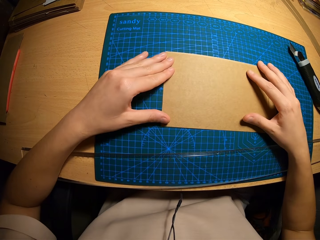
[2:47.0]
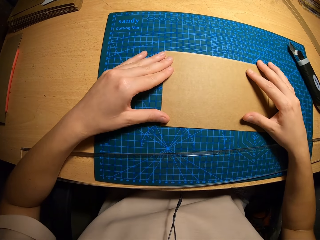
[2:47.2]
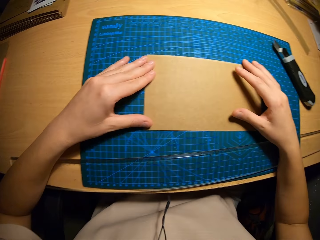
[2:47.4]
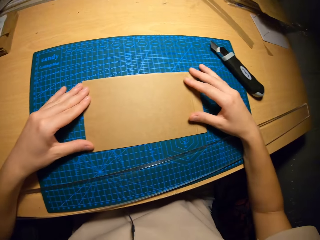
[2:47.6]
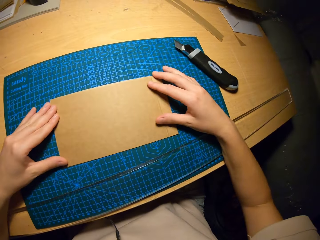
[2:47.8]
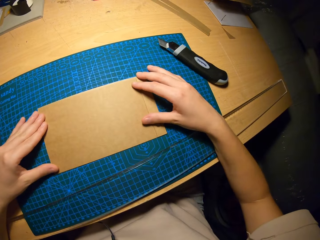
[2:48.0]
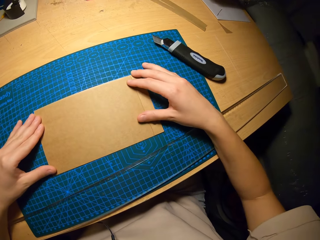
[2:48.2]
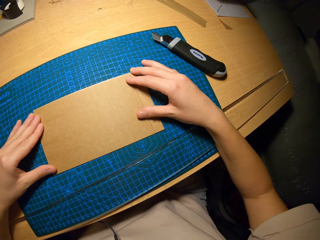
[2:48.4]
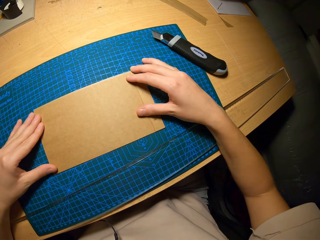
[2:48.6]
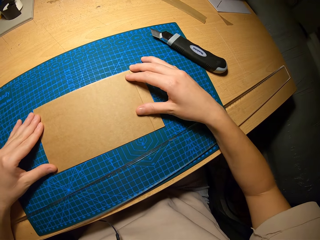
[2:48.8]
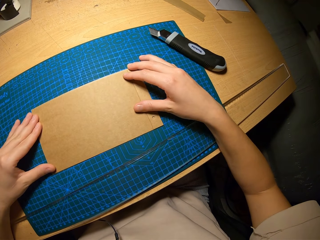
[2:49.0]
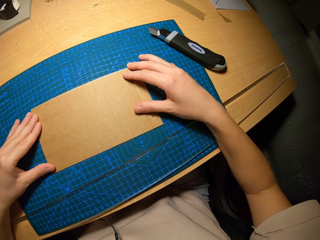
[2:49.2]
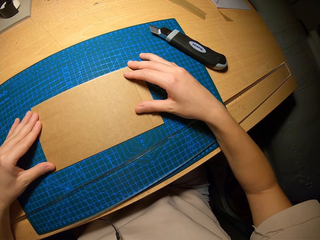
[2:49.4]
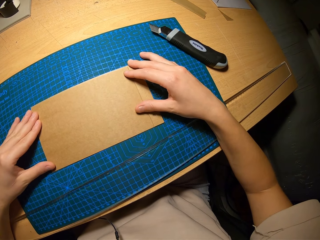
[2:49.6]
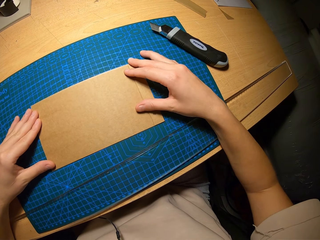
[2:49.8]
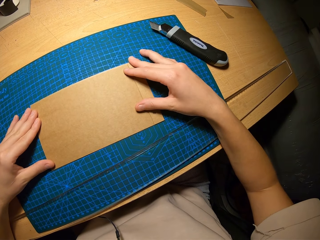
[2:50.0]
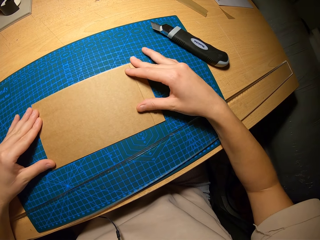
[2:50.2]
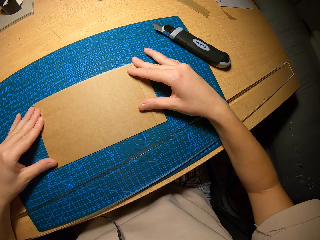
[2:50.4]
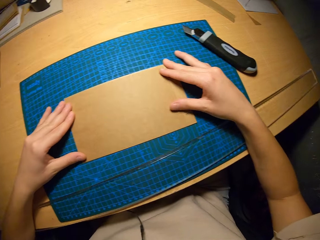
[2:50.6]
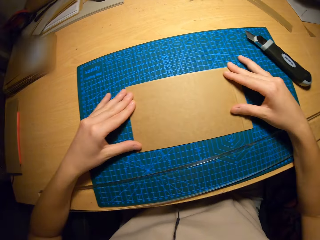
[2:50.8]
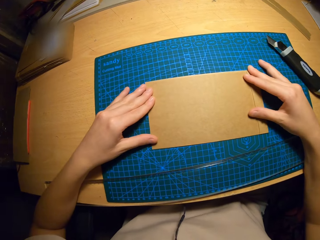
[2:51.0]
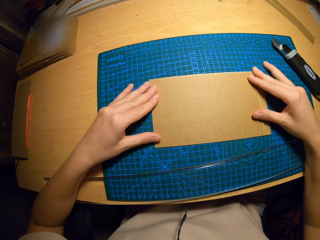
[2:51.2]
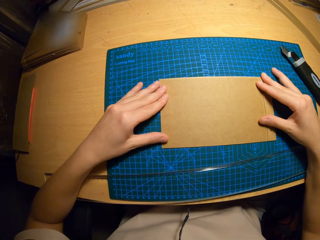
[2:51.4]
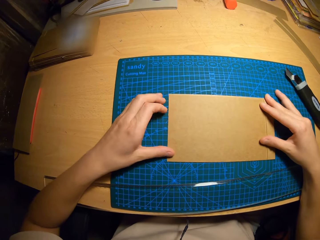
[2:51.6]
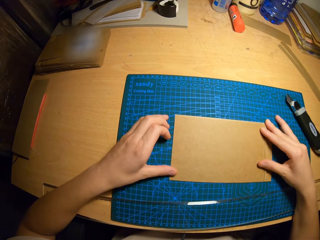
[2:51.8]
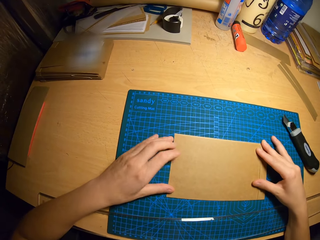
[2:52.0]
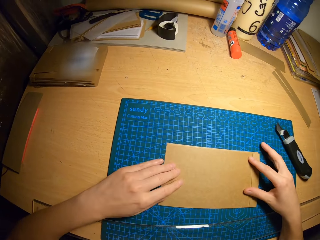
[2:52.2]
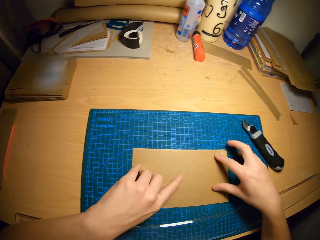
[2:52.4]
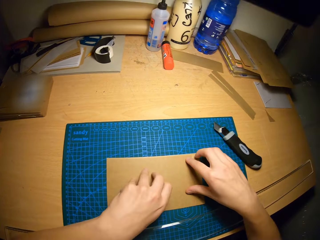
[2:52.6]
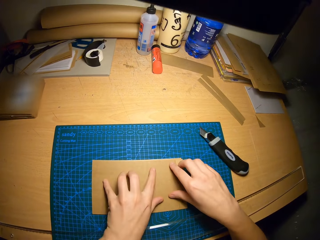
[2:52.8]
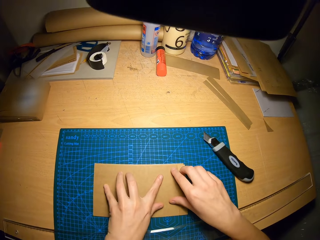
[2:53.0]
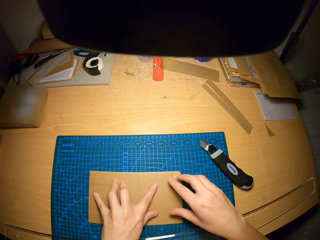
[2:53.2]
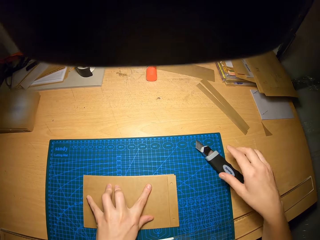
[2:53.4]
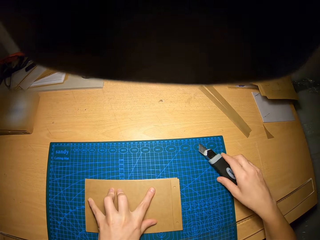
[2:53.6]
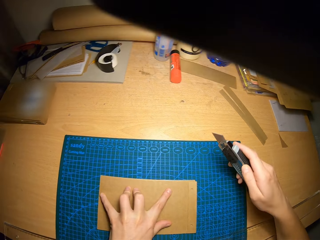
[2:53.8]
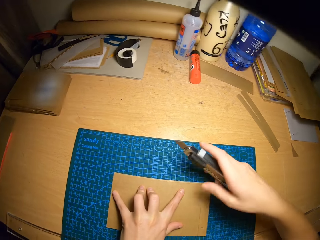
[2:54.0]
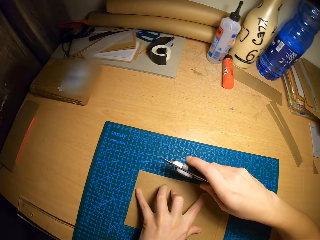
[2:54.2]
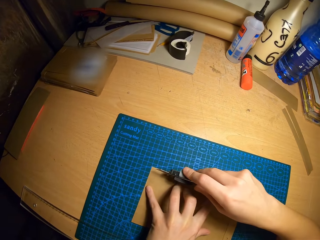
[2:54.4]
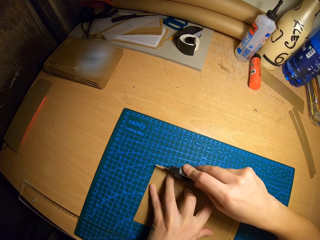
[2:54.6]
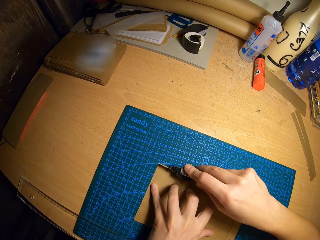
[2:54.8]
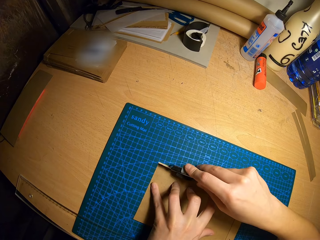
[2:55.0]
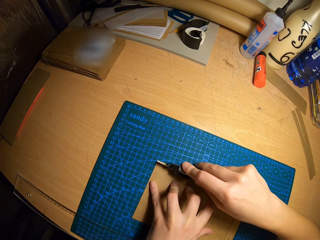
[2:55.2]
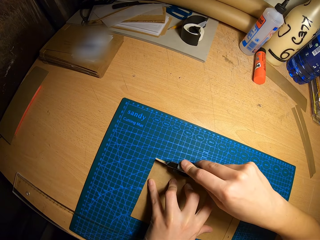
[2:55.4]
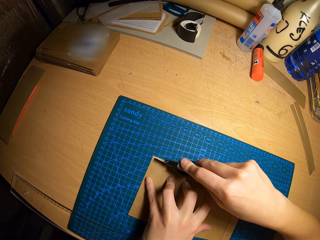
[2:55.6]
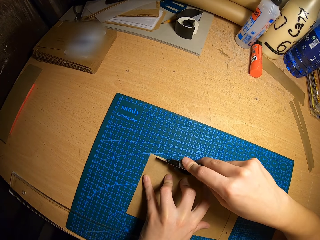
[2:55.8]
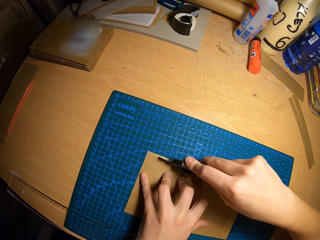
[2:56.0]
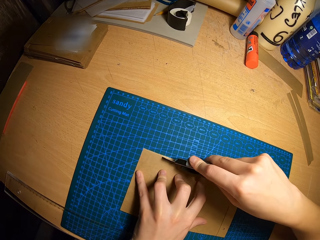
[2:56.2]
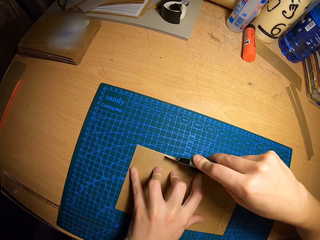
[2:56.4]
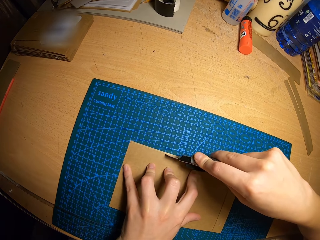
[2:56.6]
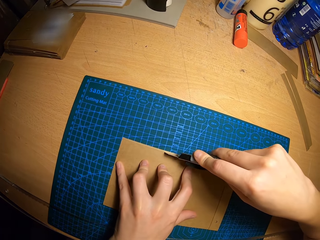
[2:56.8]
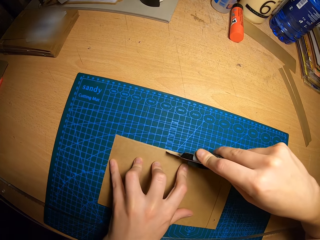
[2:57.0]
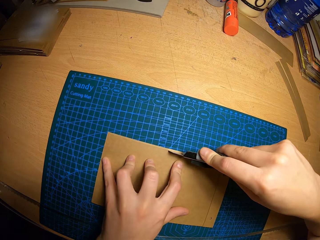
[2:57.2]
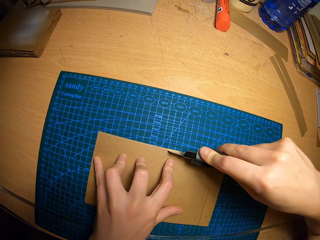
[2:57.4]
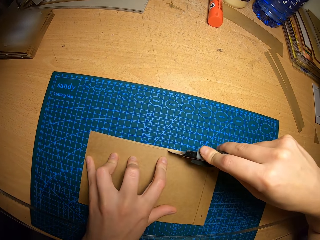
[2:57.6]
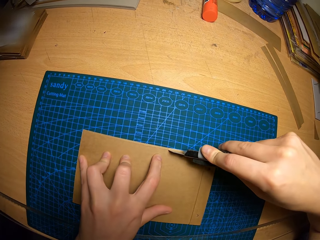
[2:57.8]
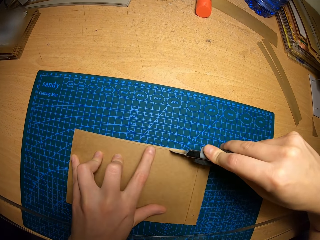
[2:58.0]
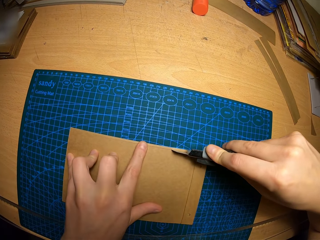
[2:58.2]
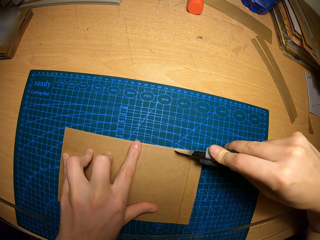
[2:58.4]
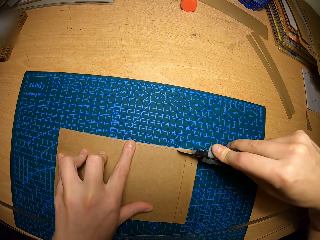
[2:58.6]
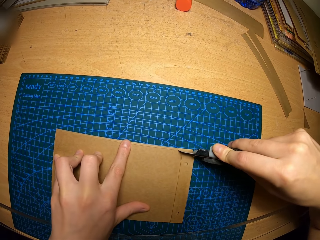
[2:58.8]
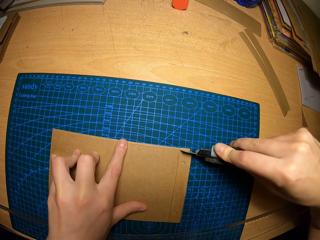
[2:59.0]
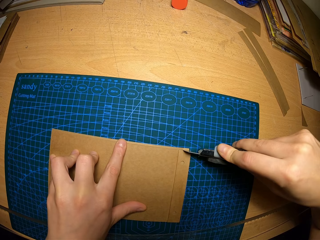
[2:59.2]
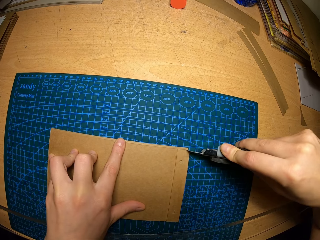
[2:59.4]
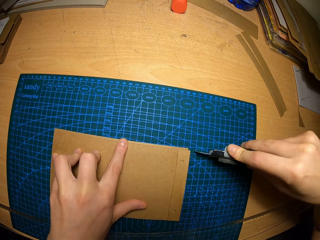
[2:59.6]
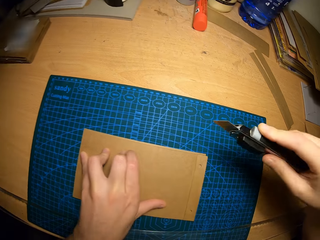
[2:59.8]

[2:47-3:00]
The camera wearer stares at the craft papers on the cutting mat. He picks up the box cutter from the table with his right hand. He cuts out a part of the joined brown cardboards with the box cutter in his right hand.

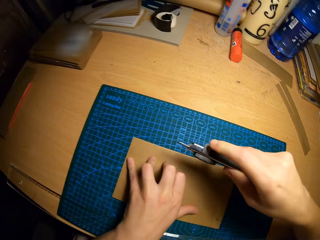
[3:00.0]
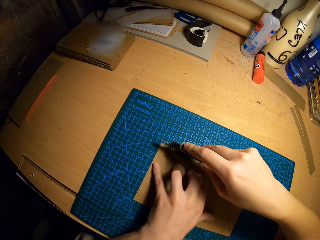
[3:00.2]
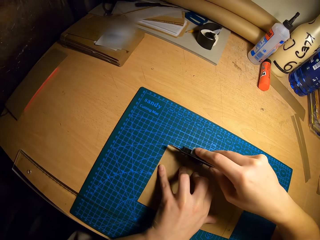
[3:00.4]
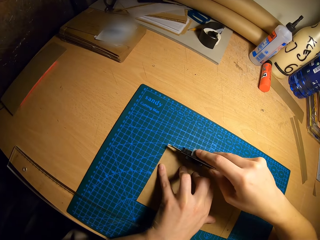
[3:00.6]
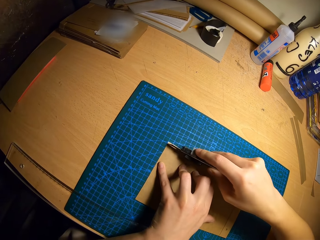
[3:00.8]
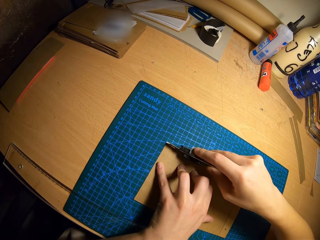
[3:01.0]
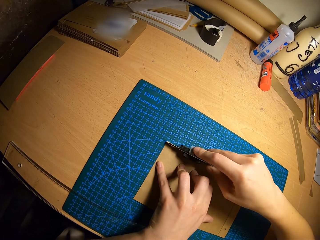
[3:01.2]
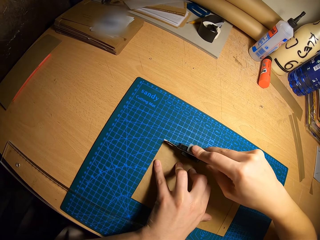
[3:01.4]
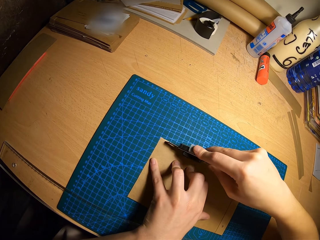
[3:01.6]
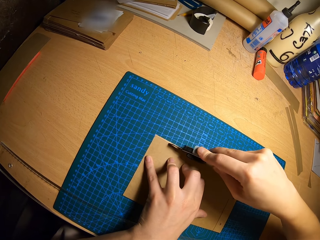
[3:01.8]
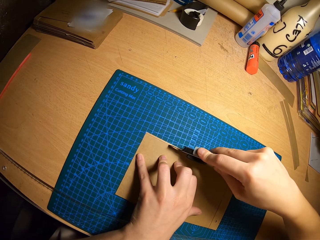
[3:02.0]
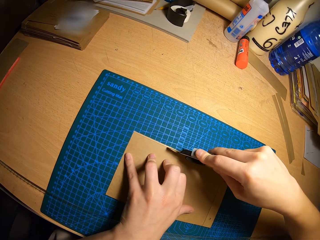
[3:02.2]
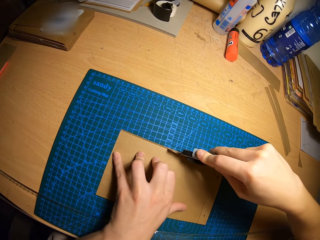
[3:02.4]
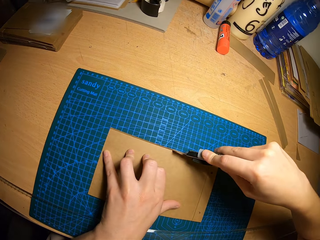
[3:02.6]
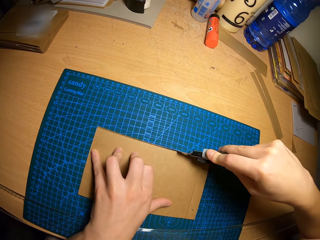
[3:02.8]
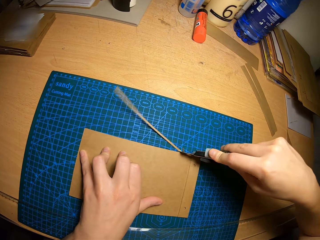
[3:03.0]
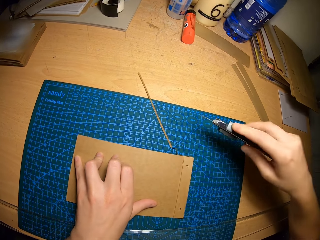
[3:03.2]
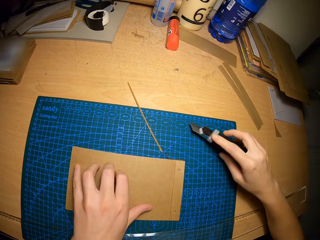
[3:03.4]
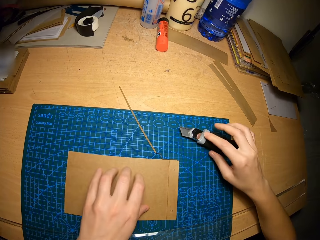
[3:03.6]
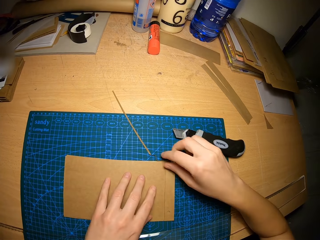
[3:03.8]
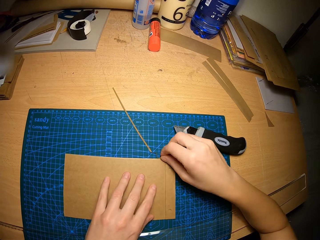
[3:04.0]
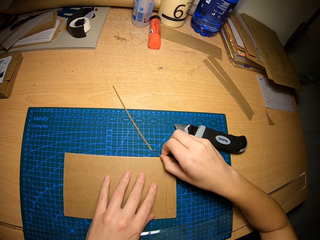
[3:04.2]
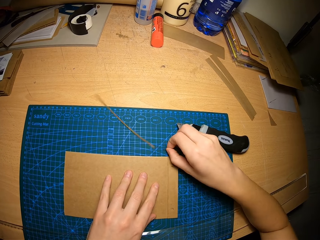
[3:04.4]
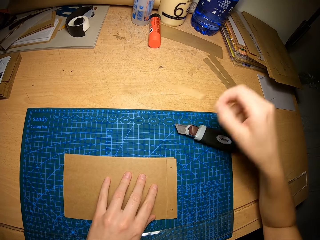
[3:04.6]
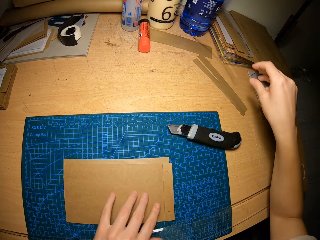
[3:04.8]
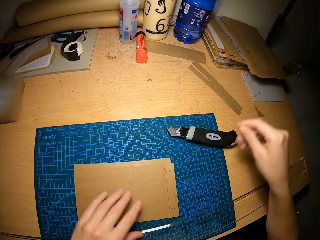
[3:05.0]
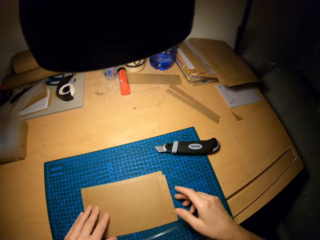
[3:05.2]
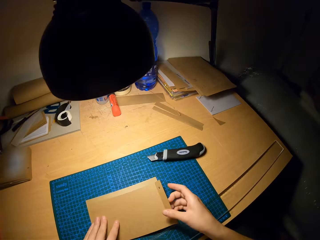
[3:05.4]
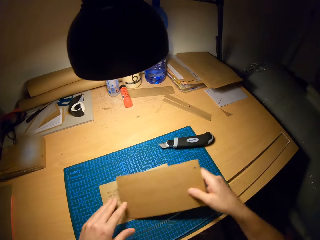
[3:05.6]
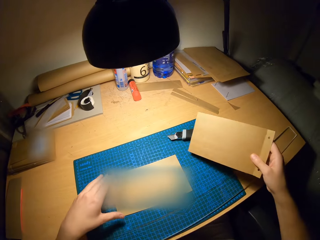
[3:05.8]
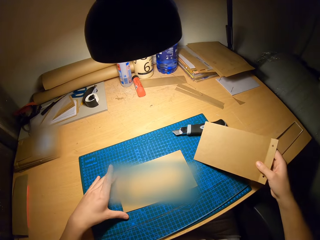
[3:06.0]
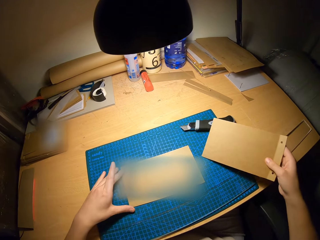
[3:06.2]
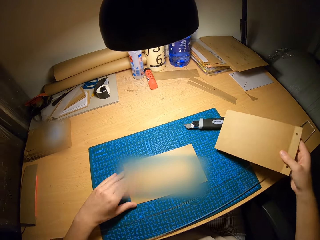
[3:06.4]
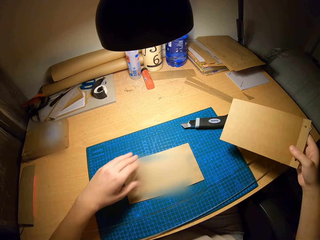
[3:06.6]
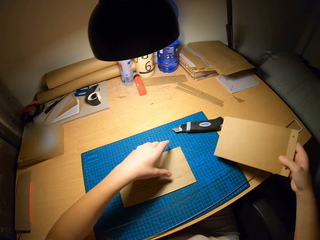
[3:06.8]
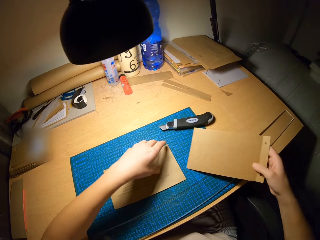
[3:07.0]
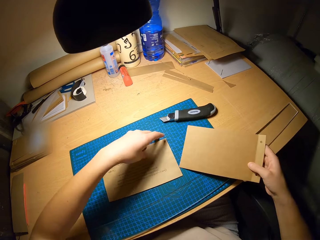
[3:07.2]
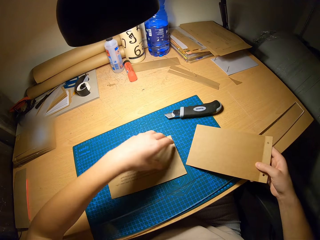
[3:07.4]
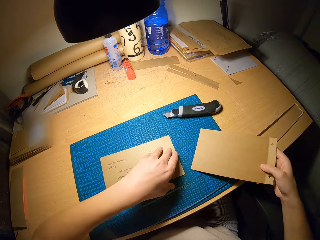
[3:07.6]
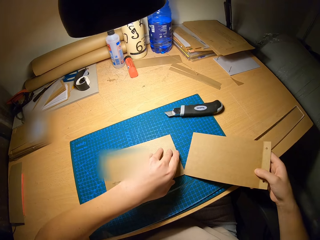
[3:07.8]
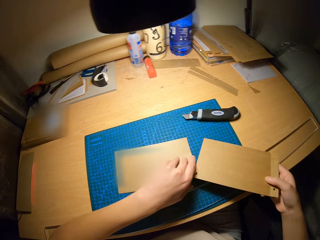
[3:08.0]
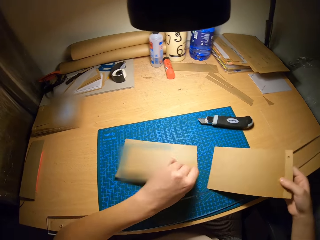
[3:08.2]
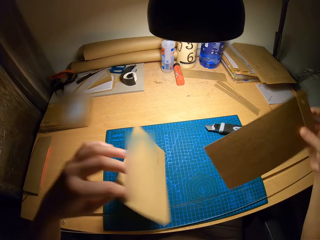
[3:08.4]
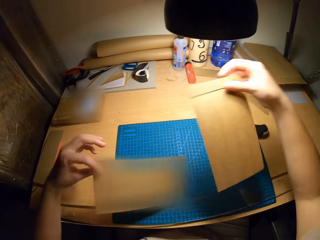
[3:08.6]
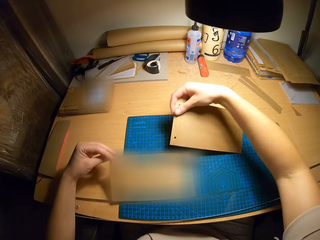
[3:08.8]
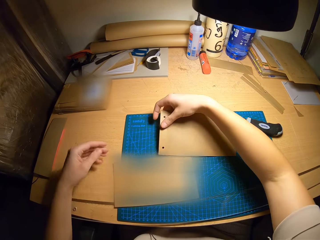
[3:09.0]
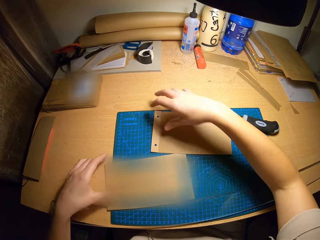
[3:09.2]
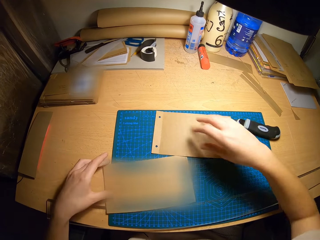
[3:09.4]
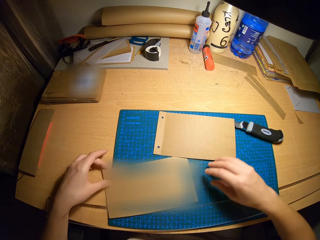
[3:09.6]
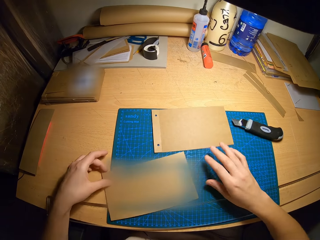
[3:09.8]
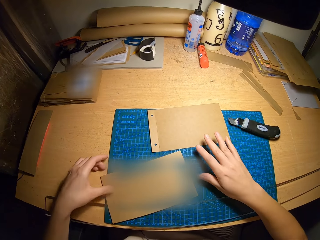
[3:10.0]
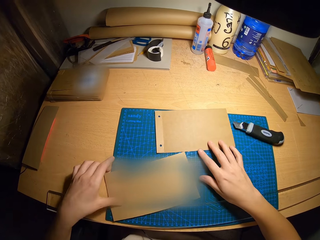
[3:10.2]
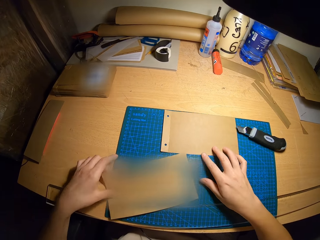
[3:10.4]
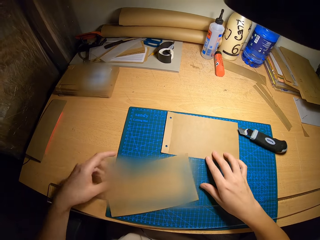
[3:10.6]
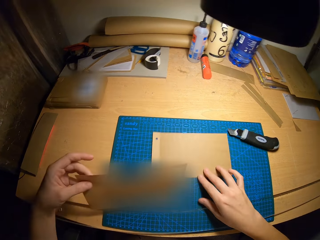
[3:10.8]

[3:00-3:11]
The camera wearer drops the box cutter on the table with his right hand. He throws the piece of craft paper on the table, separates the craft papers on the cutting mat, and rotates the craft papers on the cutting mat.
